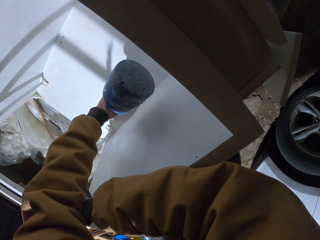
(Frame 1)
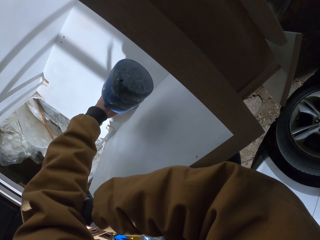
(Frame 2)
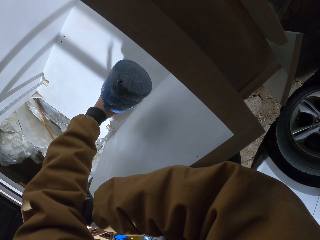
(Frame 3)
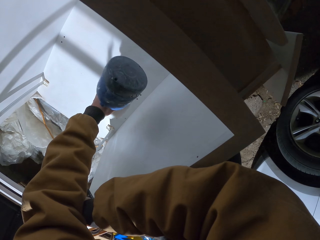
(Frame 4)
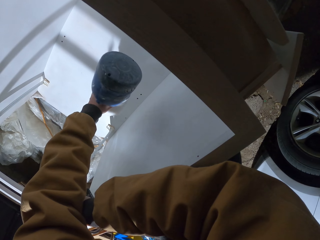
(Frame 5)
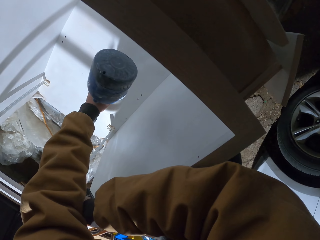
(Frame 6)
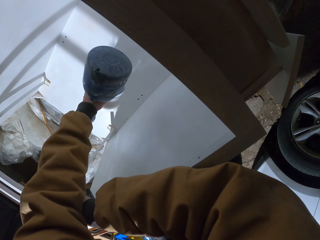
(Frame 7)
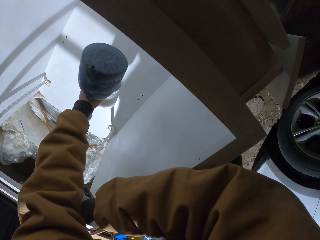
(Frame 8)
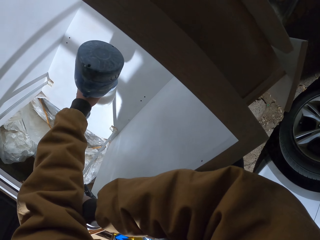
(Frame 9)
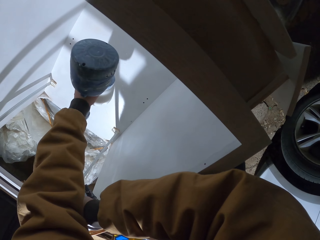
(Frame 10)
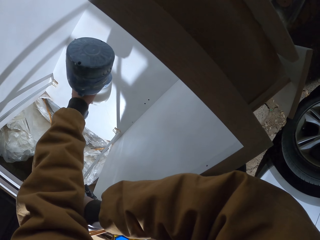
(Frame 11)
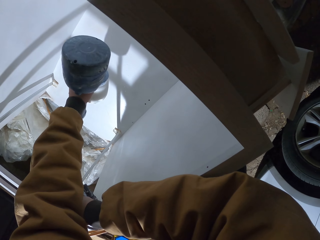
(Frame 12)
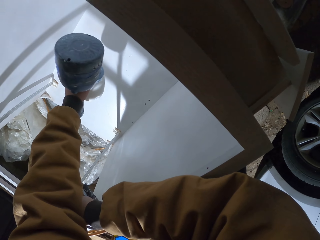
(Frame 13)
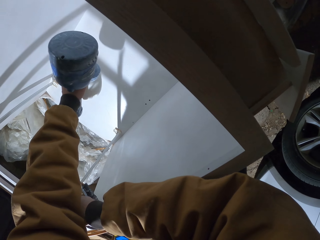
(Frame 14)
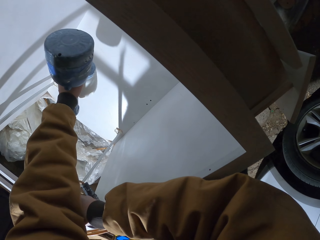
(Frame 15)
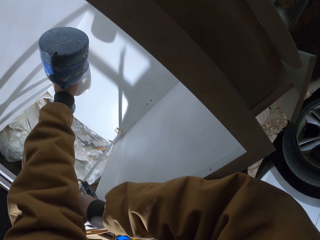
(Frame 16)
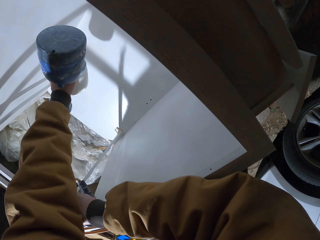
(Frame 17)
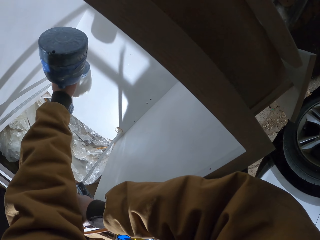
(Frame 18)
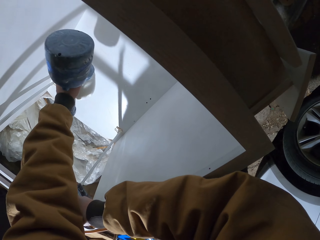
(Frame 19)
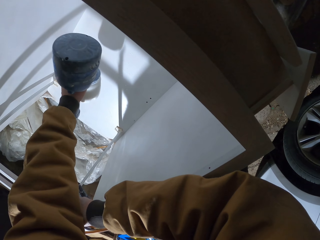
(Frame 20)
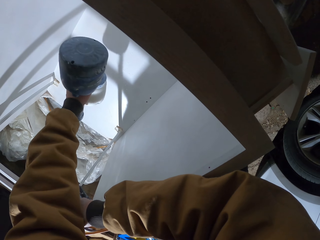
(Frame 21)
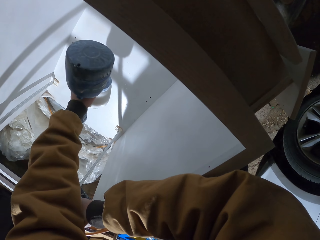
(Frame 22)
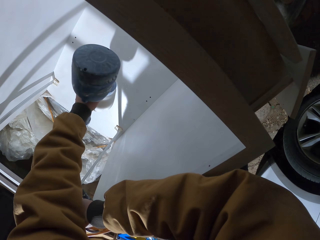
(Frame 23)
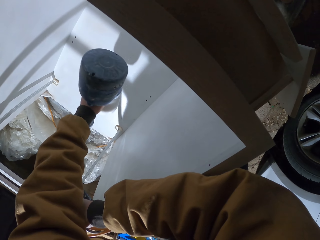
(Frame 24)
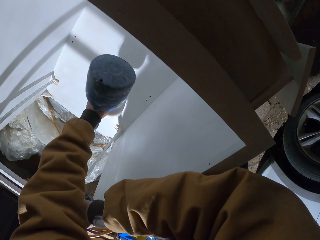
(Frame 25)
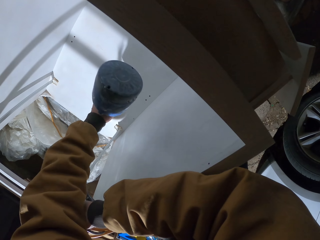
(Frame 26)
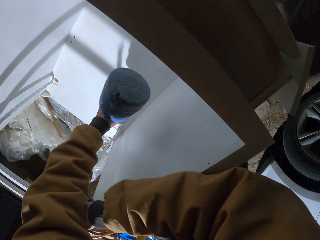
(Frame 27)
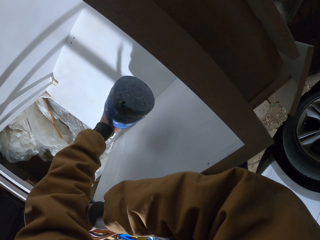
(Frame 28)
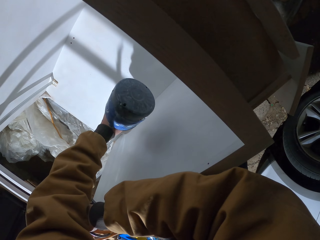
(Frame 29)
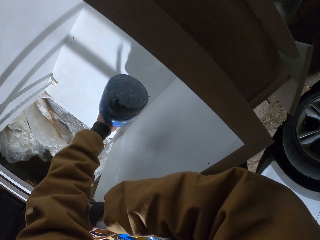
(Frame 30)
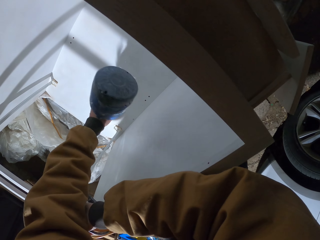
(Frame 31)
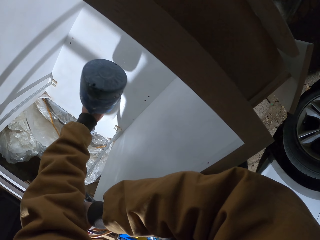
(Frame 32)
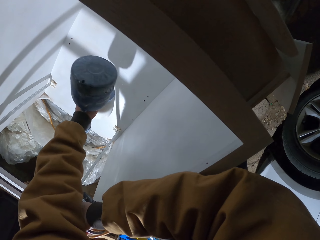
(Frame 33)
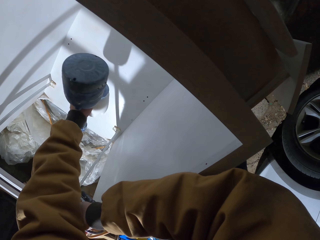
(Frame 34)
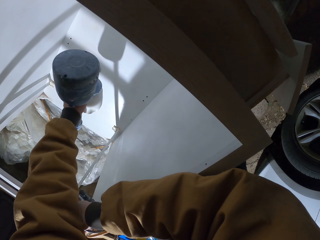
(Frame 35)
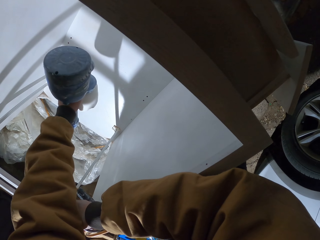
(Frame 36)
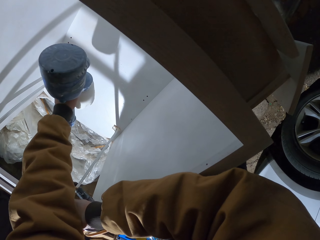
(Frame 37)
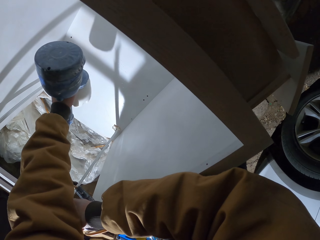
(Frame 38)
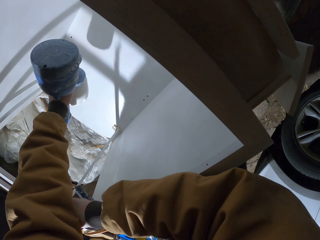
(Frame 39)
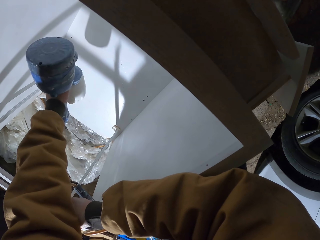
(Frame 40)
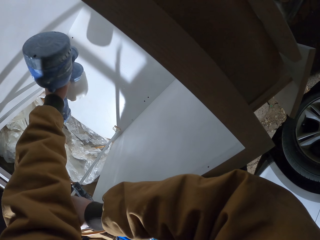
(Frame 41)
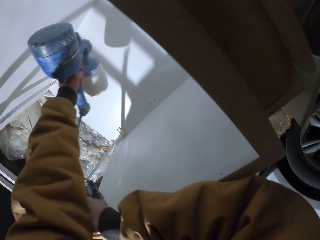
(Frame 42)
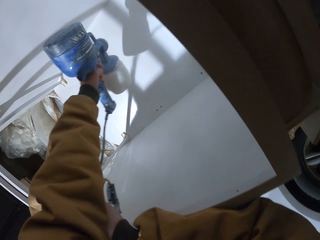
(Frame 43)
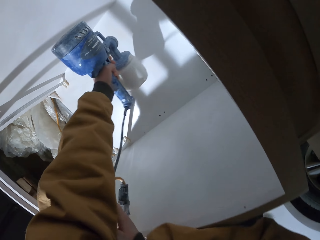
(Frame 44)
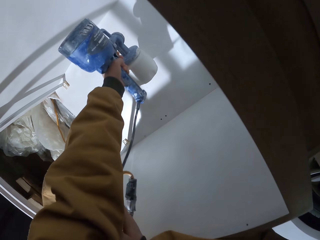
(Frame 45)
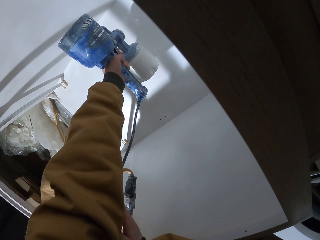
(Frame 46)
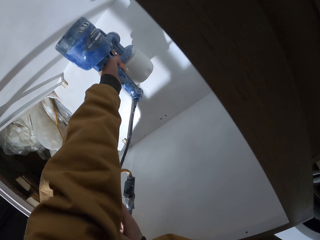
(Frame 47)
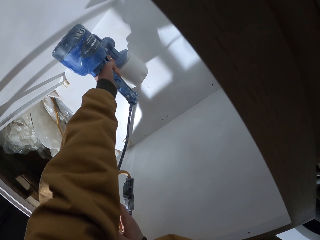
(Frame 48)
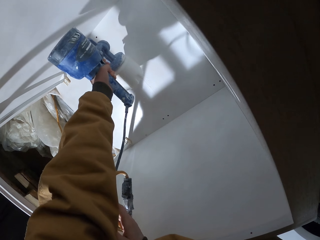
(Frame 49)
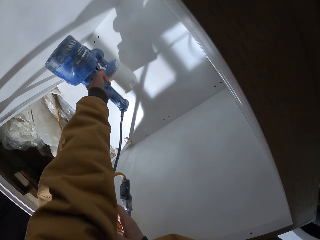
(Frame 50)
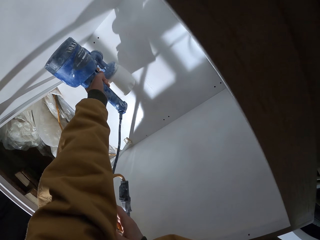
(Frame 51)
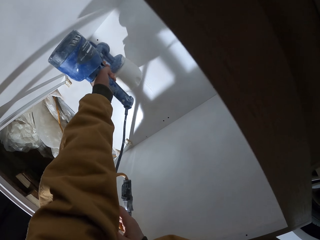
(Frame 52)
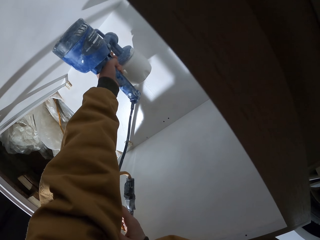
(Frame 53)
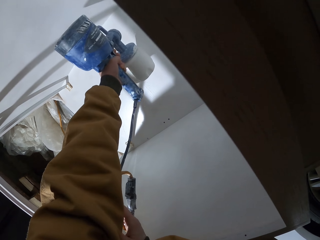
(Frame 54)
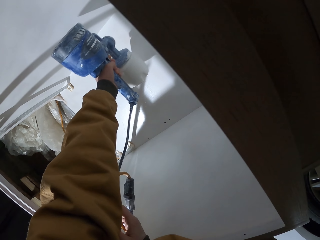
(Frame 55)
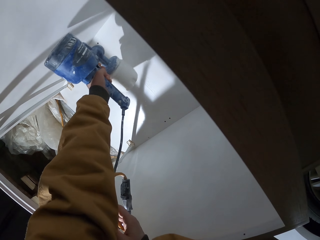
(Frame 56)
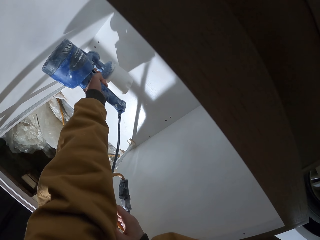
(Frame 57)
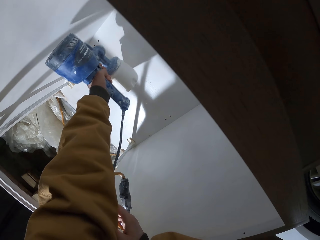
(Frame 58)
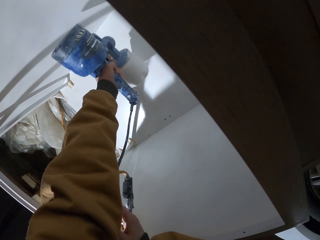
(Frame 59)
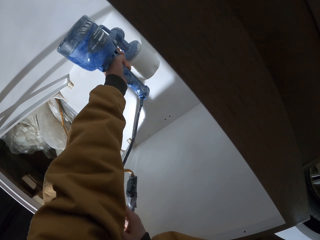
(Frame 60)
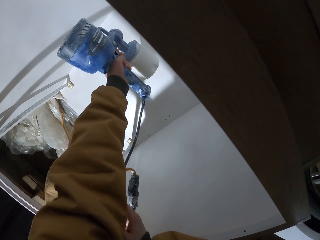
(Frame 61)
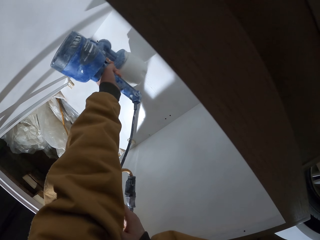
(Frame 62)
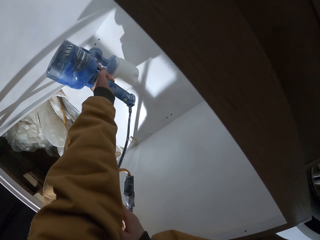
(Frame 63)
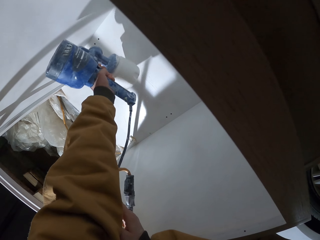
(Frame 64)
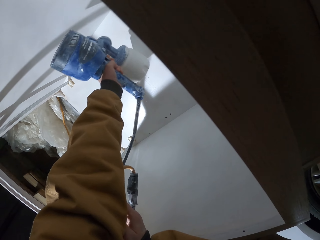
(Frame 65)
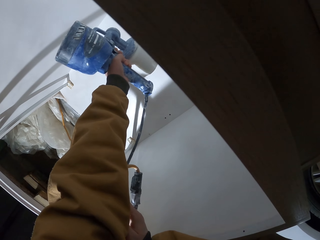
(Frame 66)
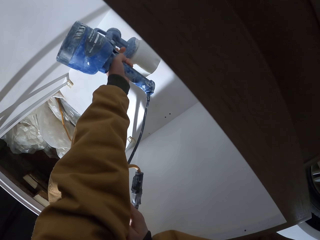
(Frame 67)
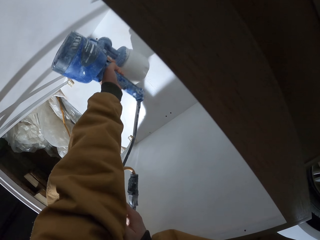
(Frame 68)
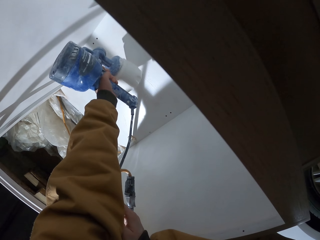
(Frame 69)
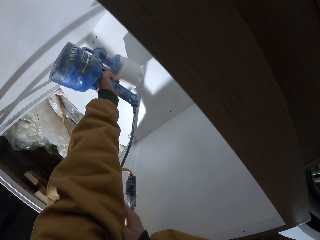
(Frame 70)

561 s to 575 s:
The camera wearer sprays furniture with paint using a paint spraying machine.

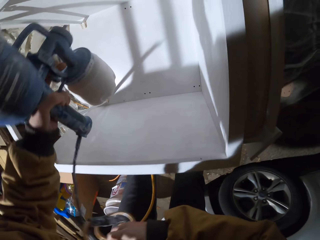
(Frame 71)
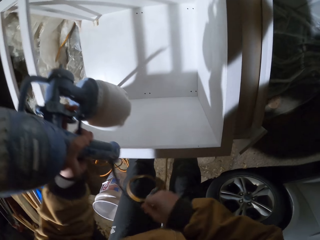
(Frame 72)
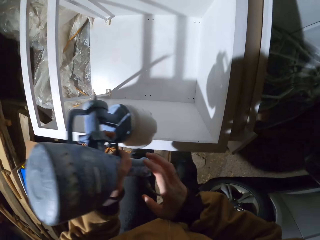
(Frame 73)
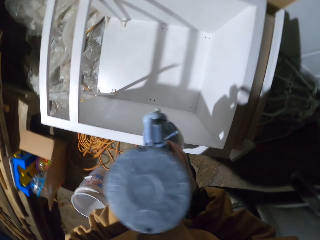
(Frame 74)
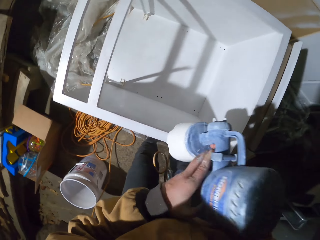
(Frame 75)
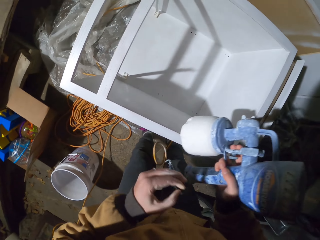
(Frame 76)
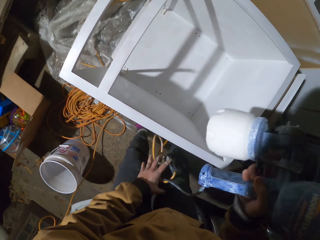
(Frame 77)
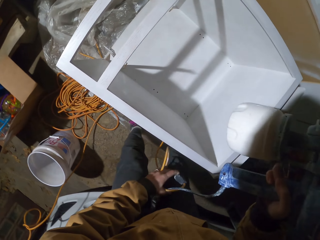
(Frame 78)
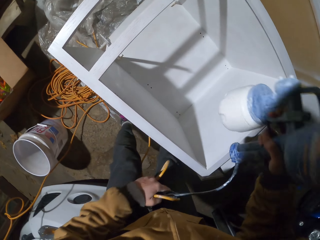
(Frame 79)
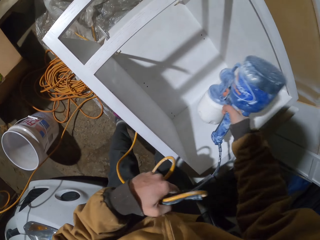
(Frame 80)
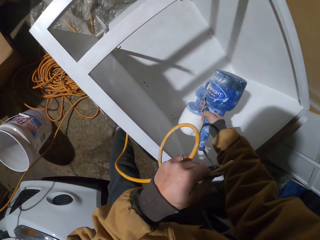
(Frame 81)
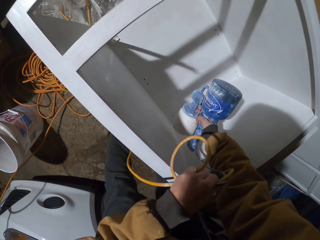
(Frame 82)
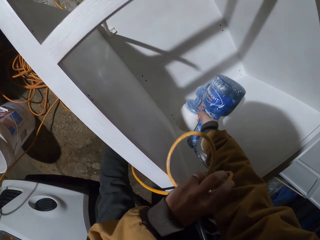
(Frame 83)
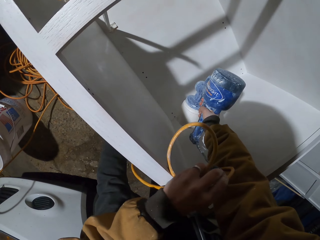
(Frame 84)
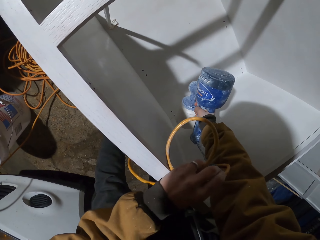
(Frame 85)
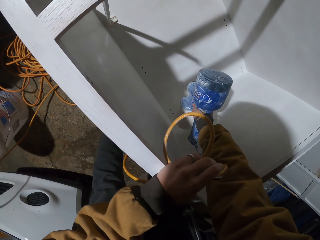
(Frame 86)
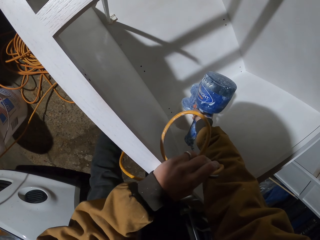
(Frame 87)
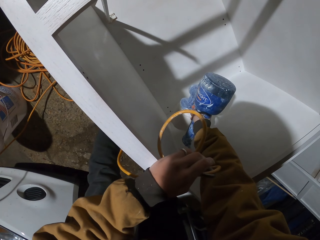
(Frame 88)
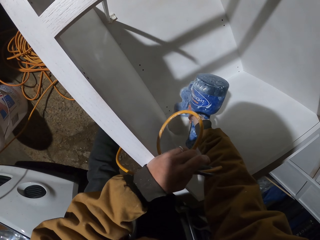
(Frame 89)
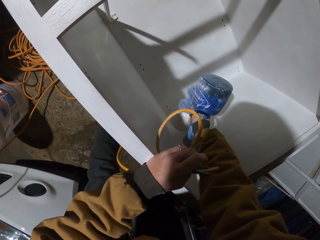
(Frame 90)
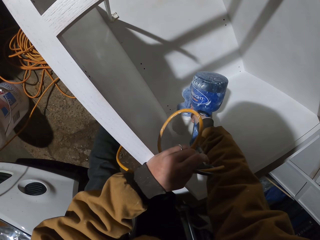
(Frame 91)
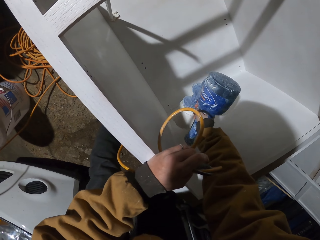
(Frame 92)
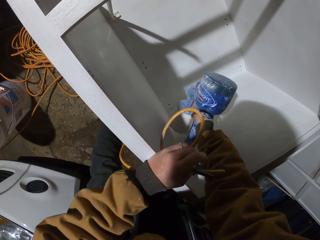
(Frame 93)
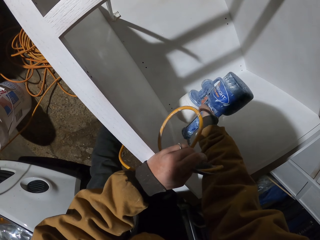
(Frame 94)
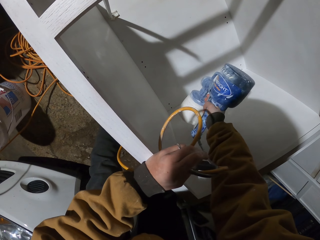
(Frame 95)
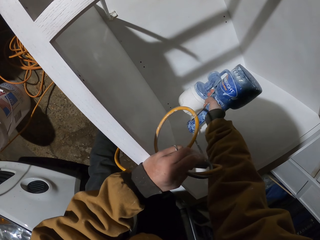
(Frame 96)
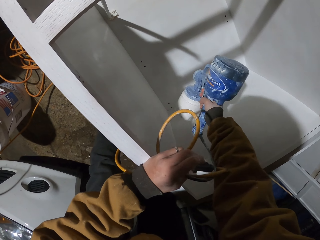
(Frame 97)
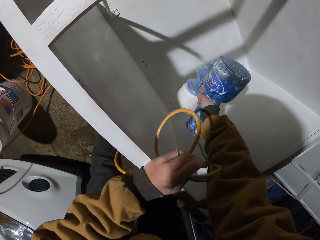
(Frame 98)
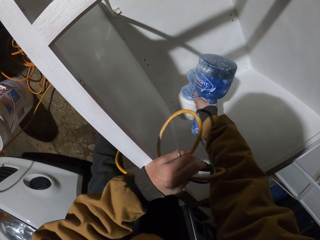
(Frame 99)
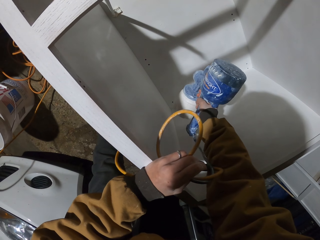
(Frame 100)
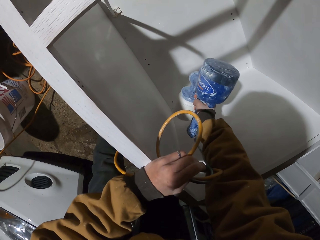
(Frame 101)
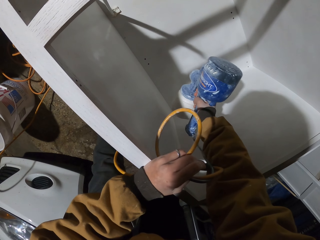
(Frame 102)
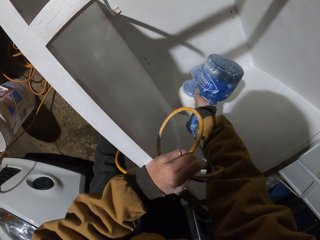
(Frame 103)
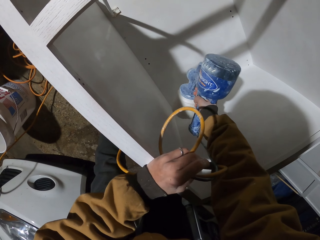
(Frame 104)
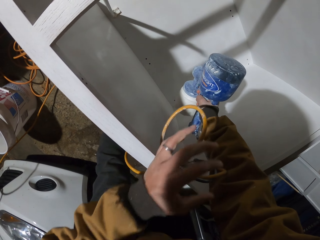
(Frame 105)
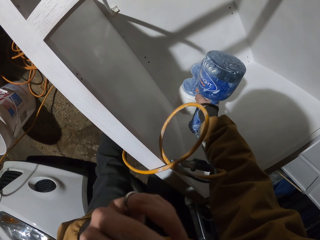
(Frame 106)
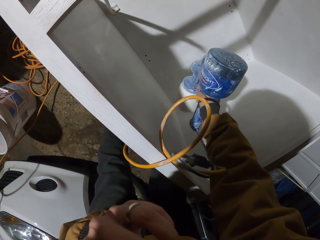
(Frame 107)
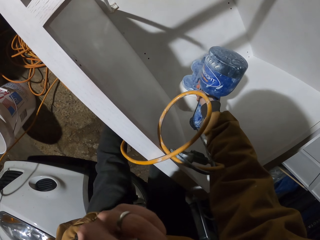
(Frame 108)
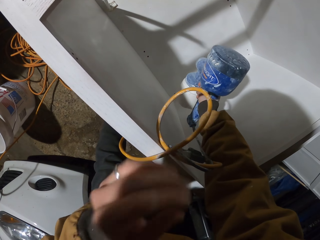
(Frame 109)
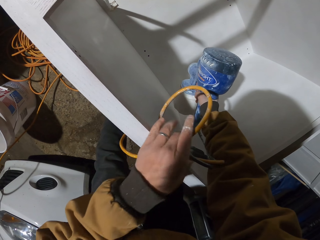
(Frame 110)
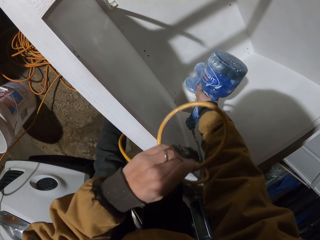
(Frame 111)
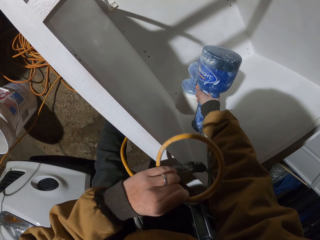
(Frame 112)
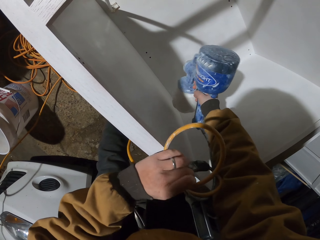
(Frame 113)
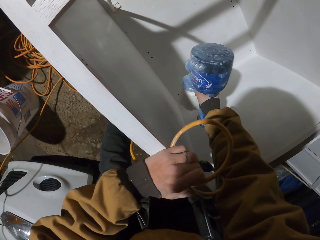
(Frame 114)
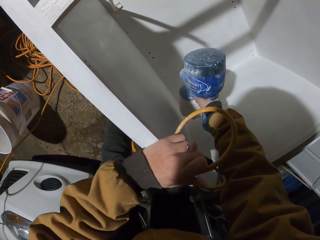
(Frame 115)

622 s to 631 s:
The camera wearer holds a paint spray gun with the right hand. They paint with the paint spray gun.
